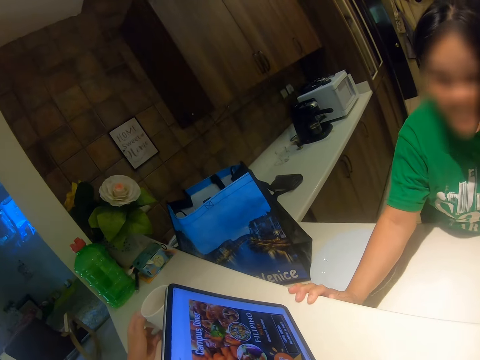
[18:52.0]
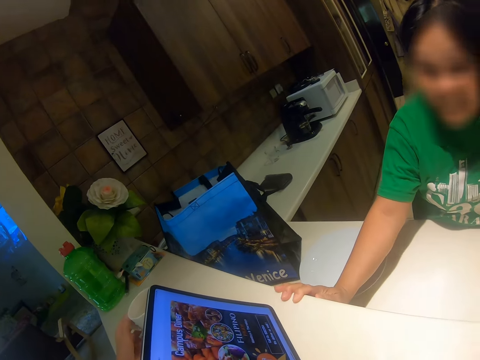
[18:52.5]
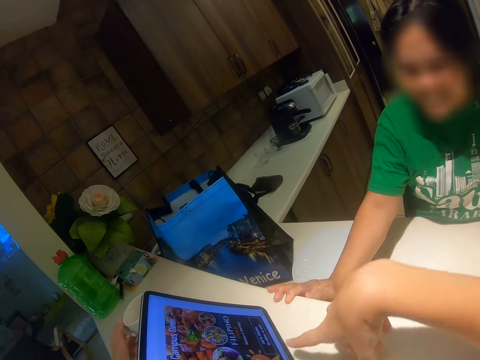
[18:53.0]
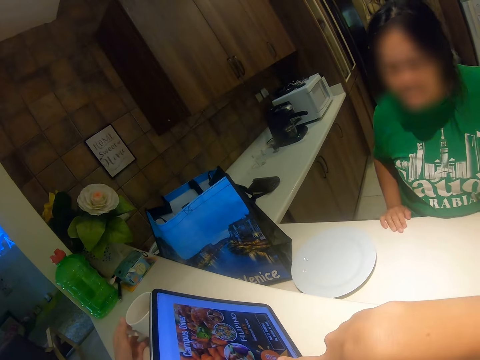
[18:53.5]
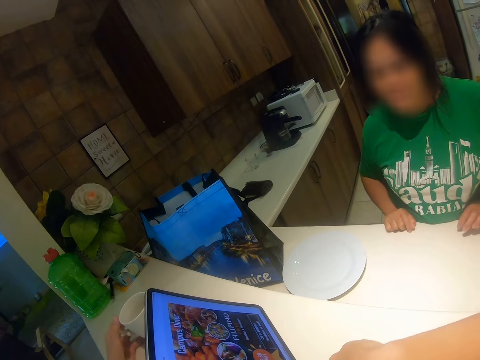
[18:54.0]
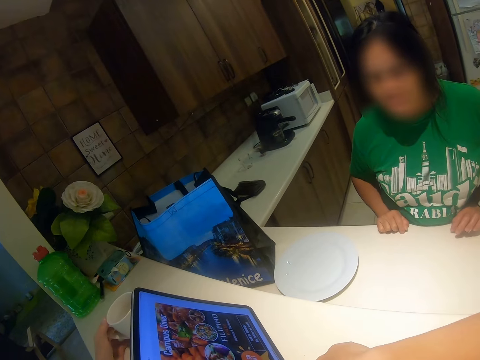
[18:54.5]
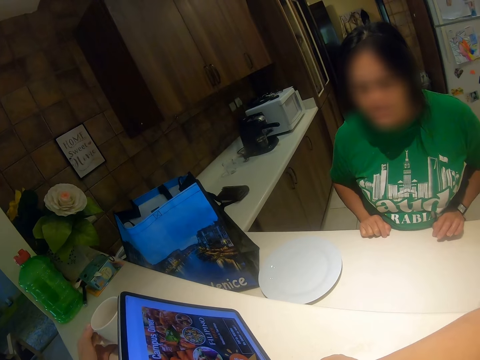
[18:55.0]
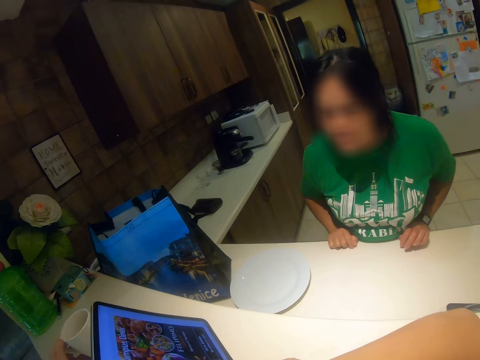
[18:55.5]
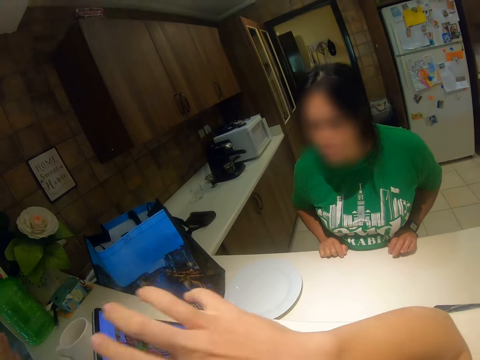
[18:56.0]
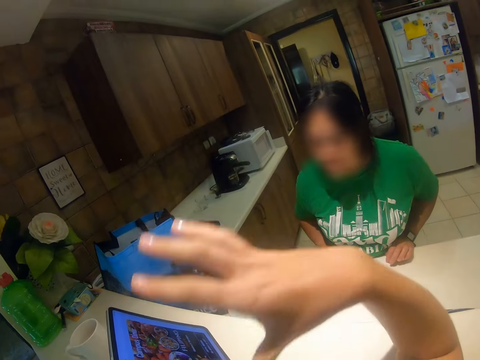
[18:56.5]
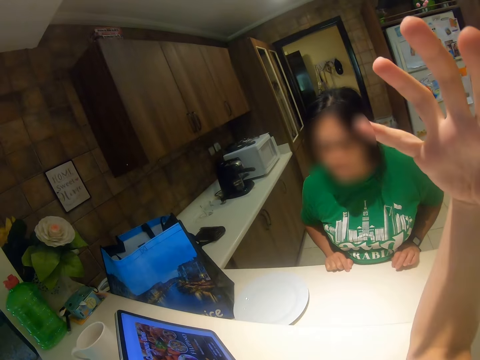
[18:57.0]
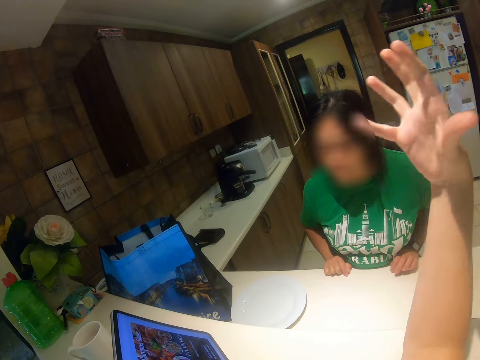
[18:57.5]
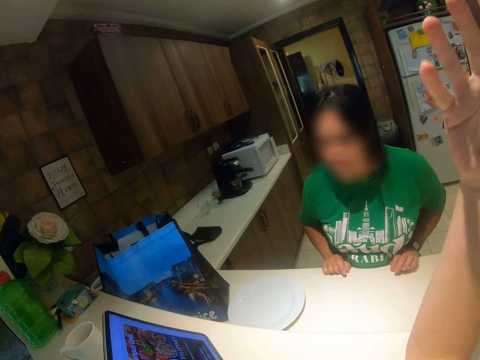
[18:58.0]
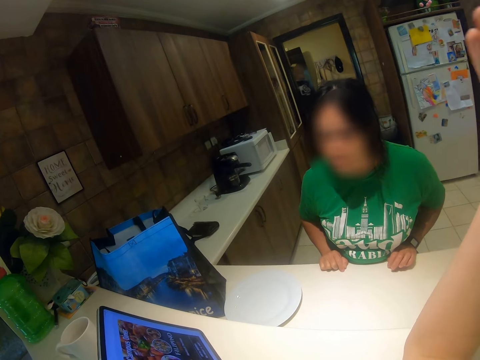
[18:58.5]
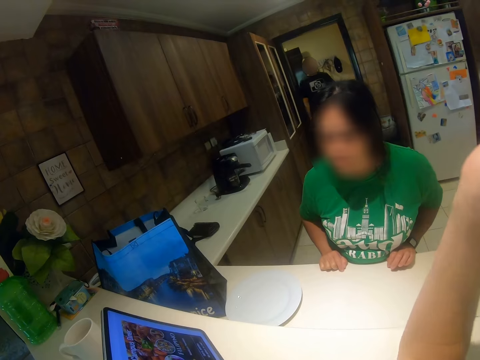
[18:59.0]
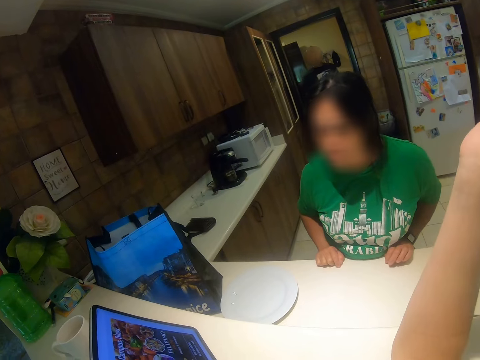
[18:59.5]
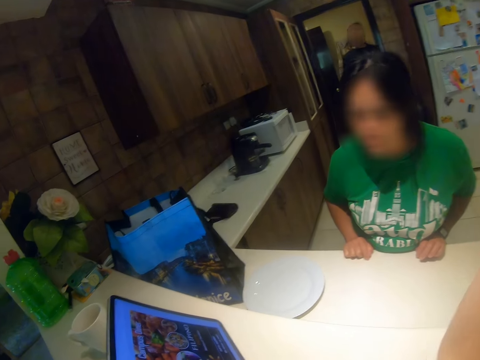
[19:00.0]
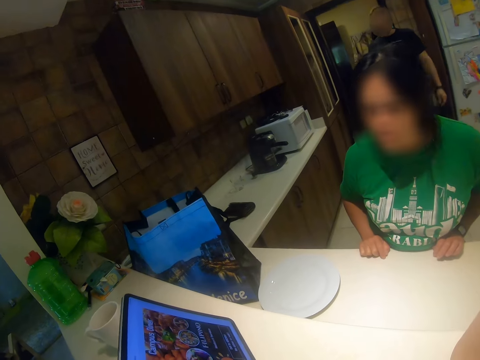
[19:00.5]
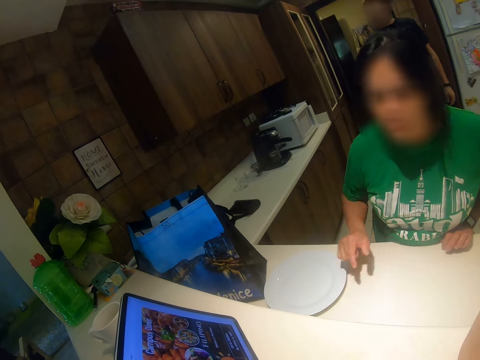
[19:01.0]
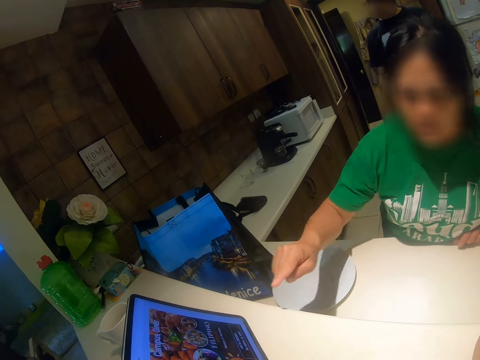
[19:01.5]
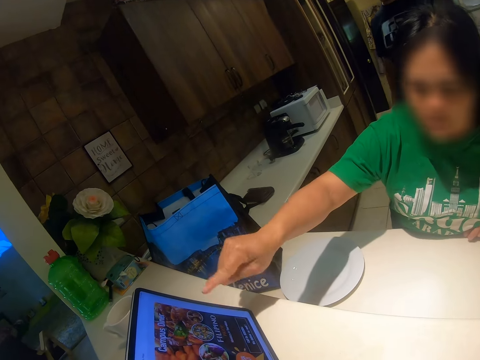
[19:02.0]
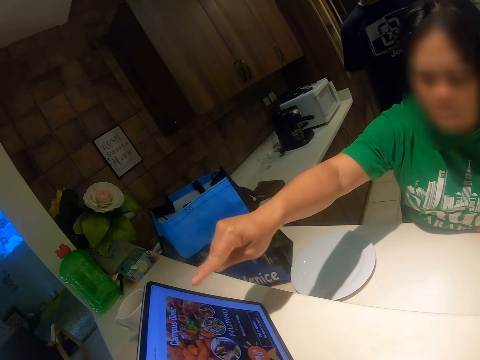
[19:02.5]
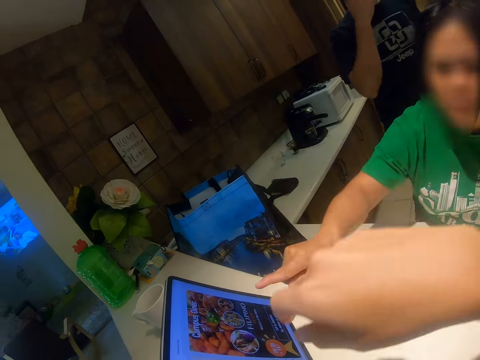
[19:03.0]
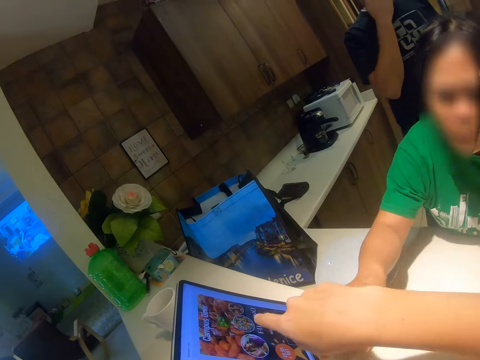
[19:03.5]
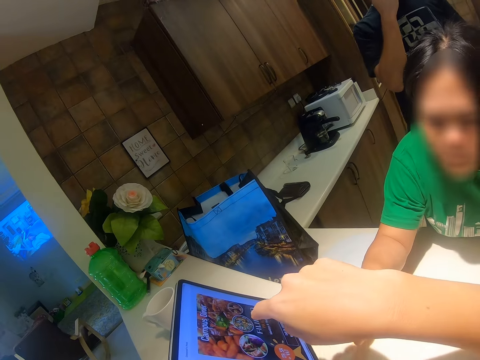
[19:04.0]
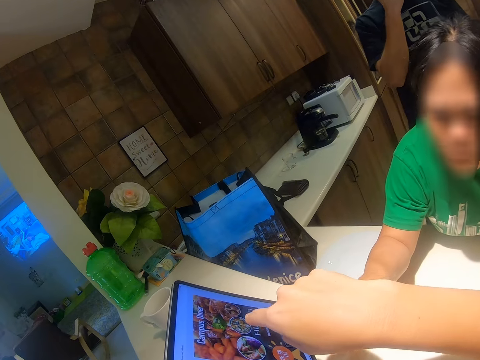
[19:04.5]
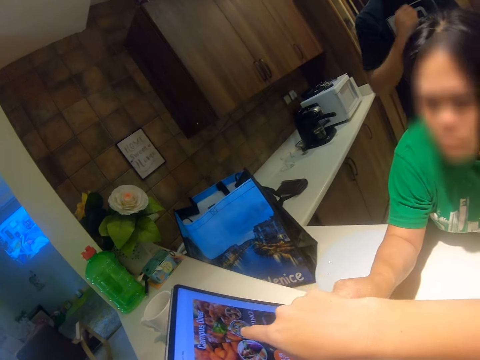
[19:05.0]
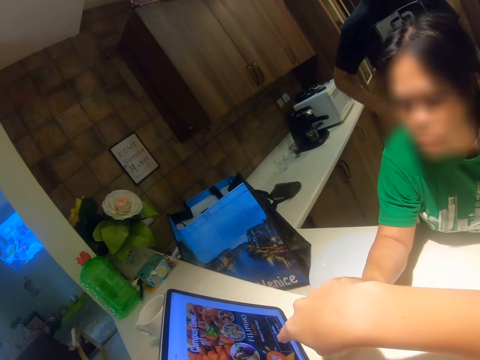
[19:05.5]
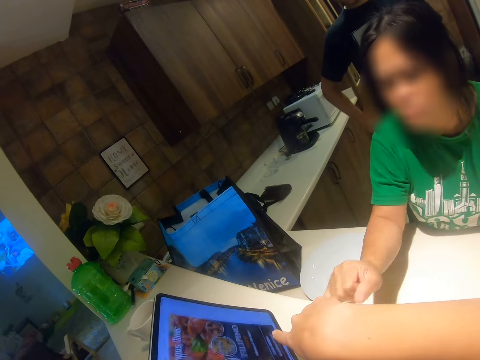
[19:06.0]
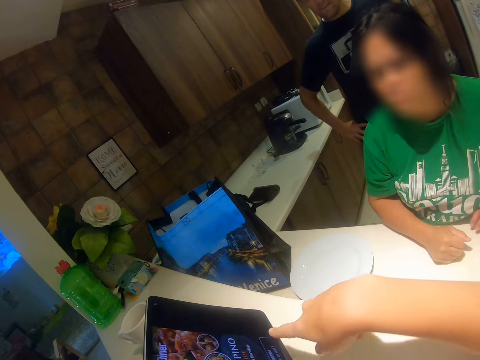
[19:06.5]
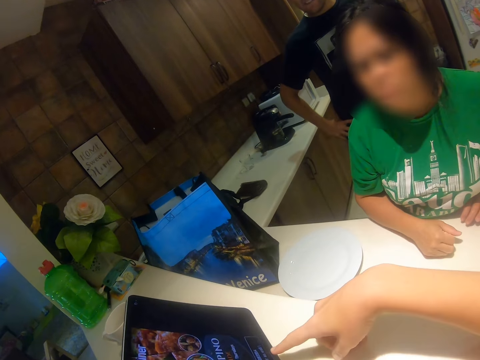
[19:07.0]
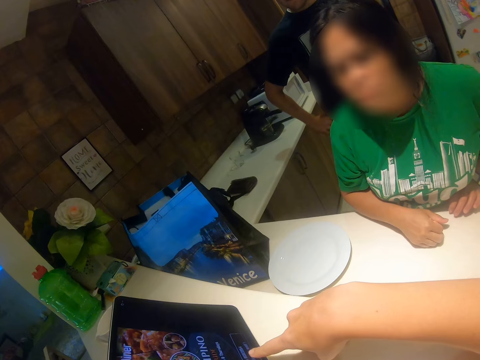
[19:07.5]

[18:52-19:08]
The camera wearer points on the tablet. They look at the tablet. A person comes in the kitchen area. Another person points on the tablet. The camera wearer points on the tablet.

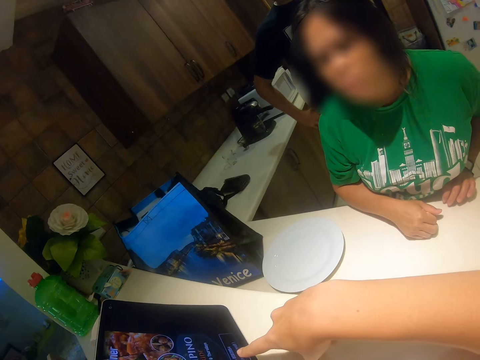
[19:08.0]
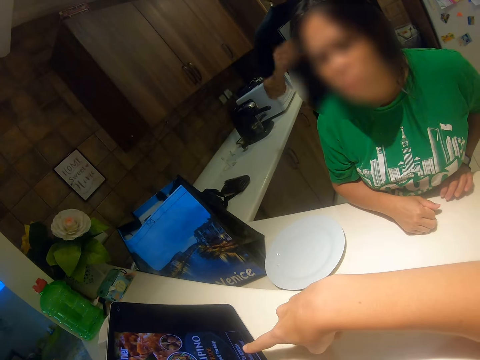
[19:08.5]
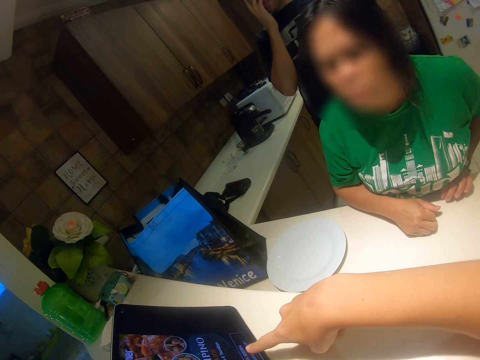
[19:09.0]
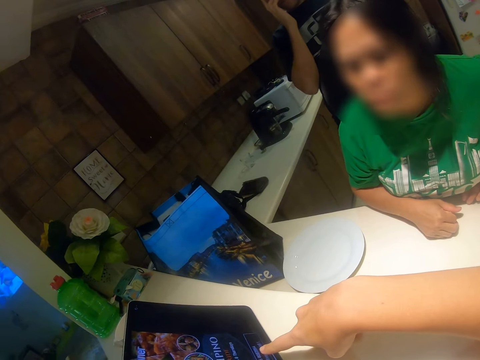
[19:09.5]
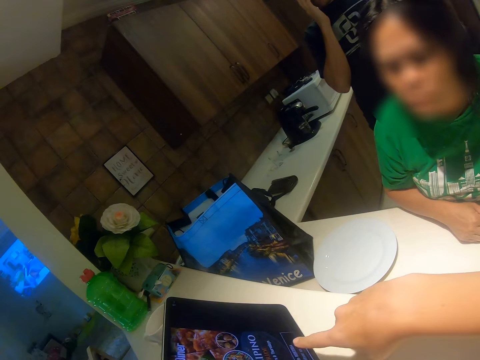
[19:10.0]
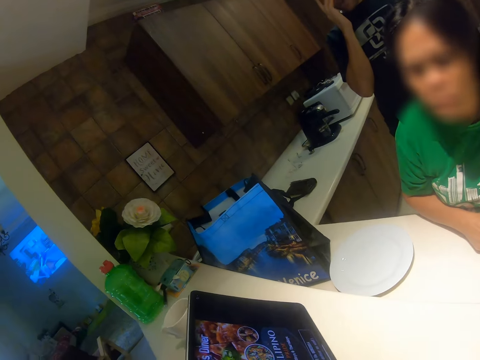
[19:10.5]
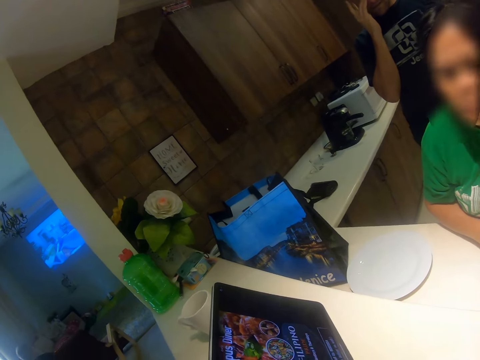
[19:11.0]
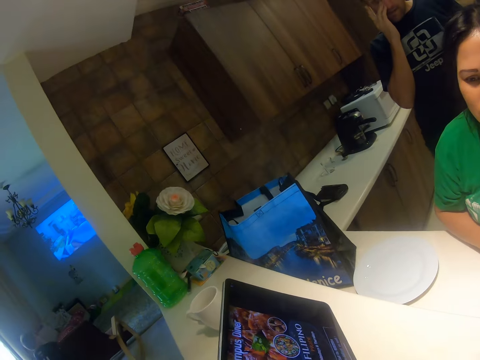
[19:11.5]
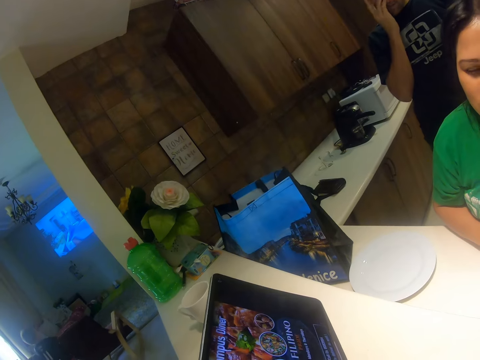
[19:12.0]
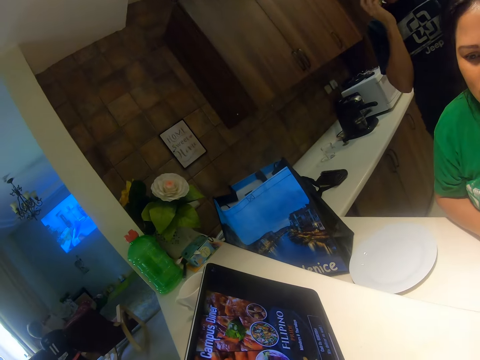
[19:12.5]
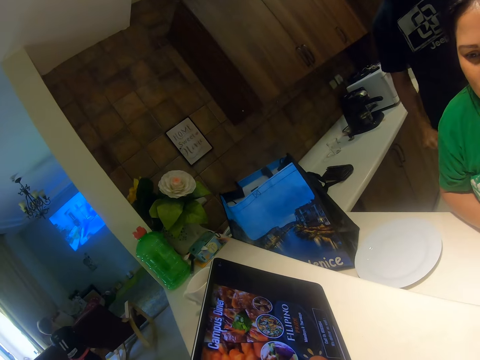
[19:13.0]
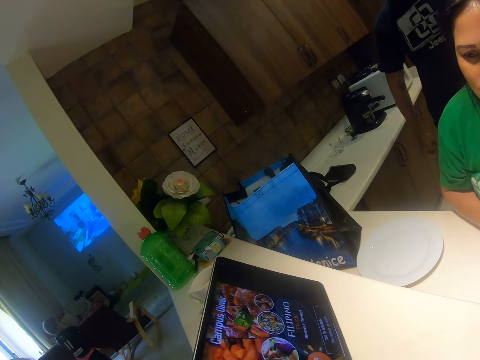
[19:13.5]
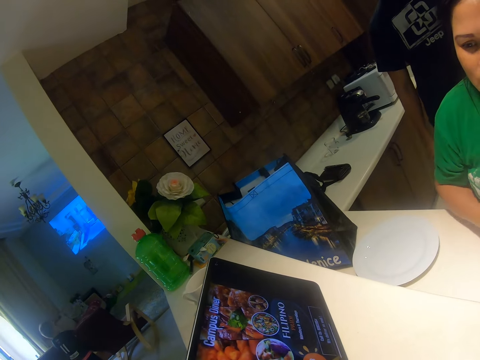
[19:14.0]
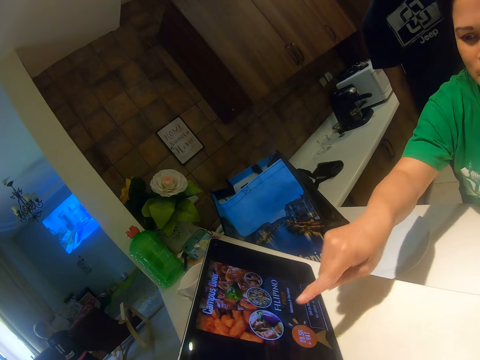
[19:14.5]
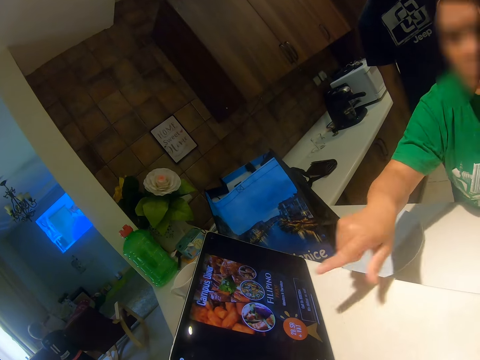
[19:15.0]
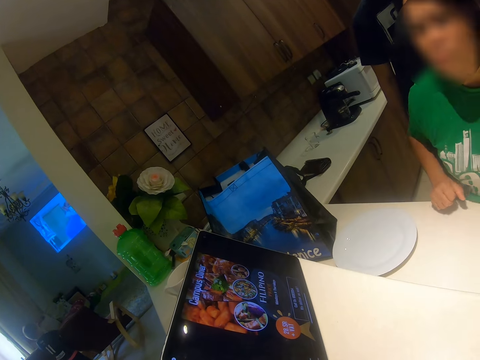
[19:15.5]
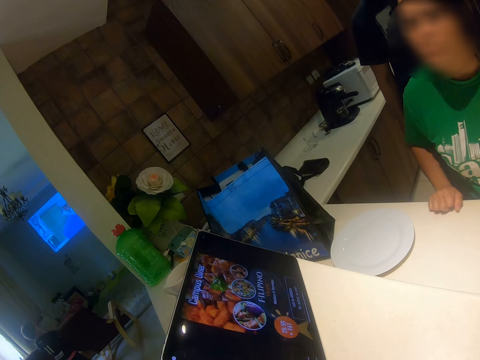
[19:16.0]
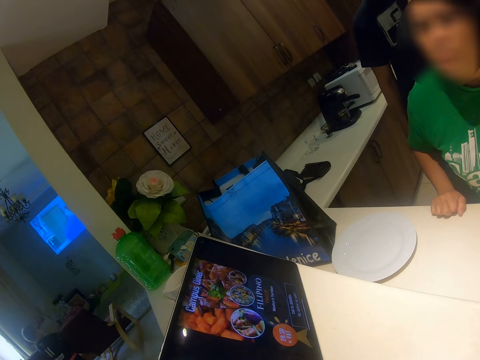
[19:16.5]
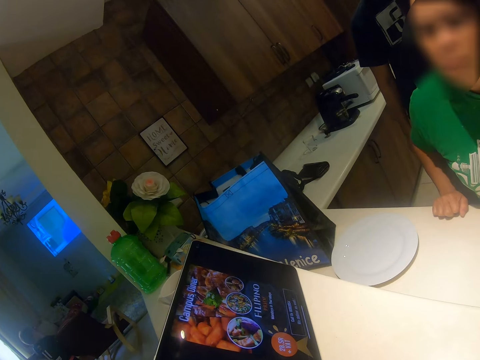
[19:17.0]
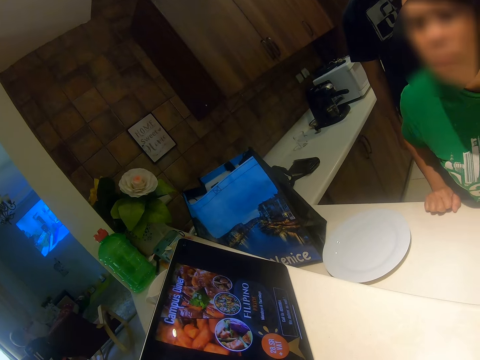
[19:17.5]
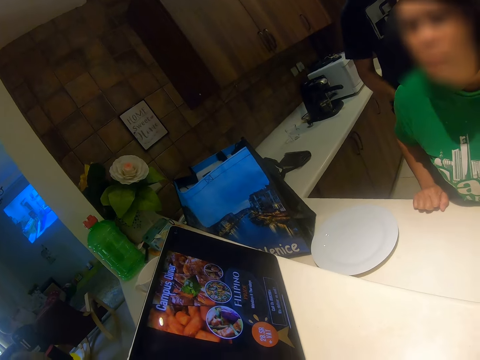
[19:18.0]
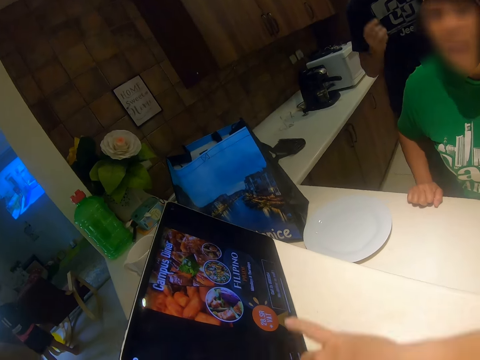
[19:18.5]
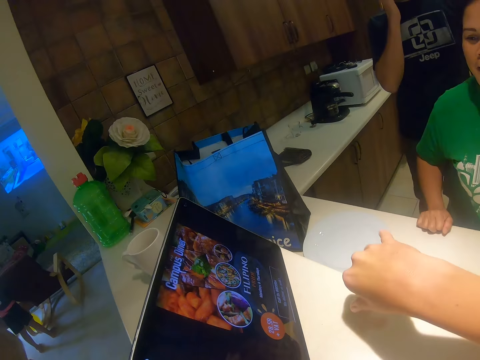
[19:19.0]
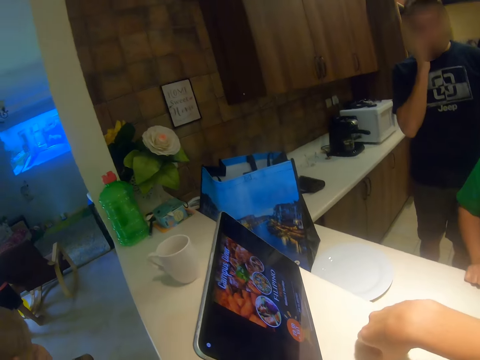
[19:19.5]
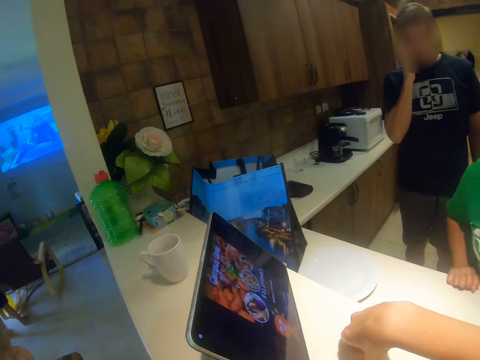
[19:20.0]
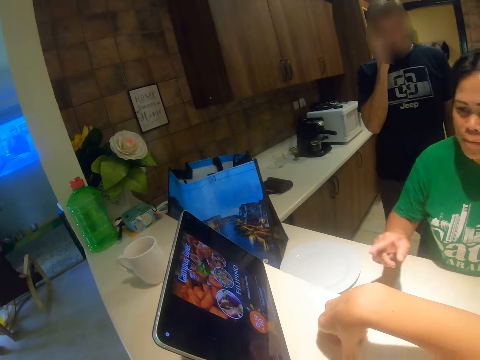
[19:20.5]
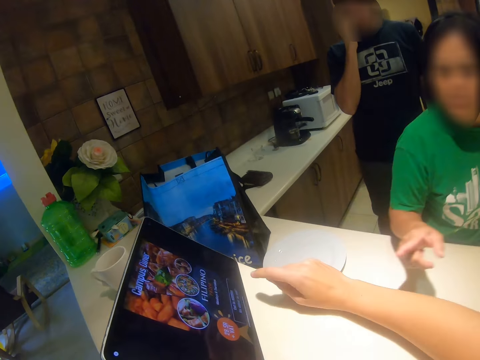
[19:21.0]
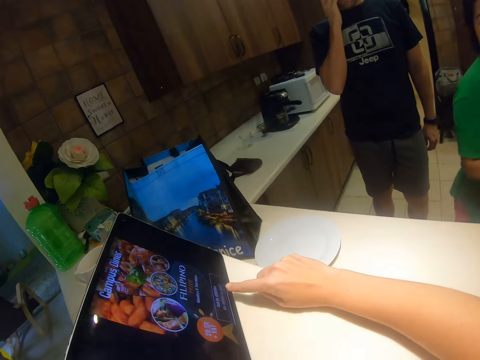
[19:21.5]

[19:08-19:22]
The camera wearer looks at an article in the tablet with a person and another person. The other person touches his mouth. The first person points on the laptop.
